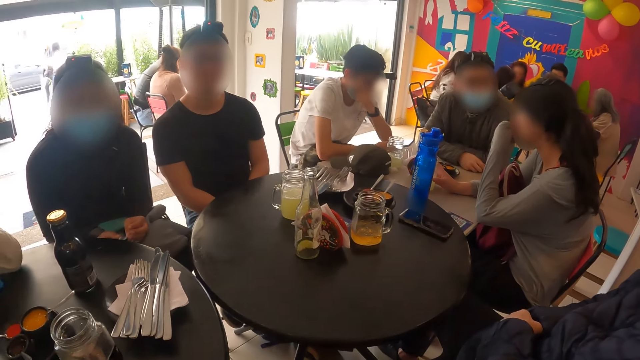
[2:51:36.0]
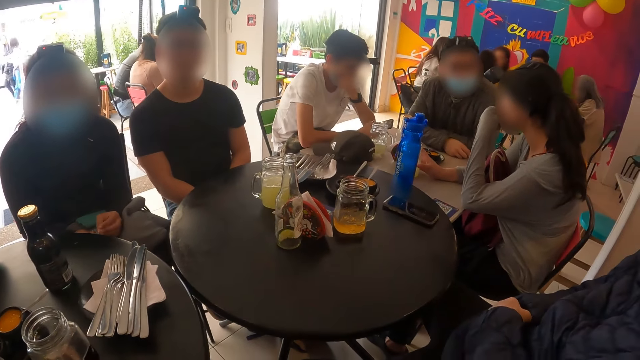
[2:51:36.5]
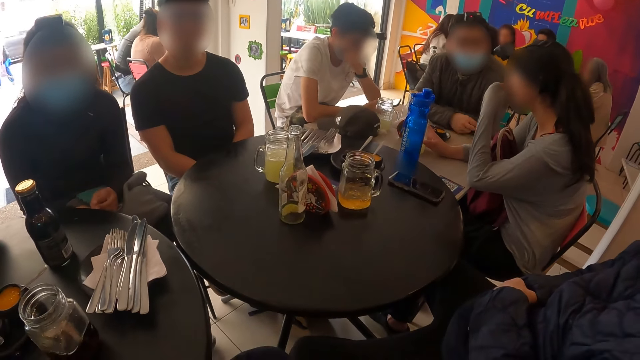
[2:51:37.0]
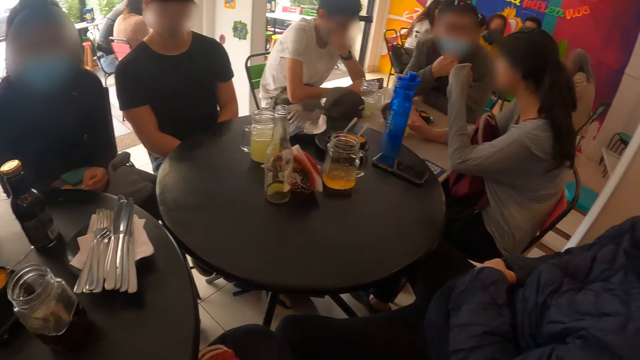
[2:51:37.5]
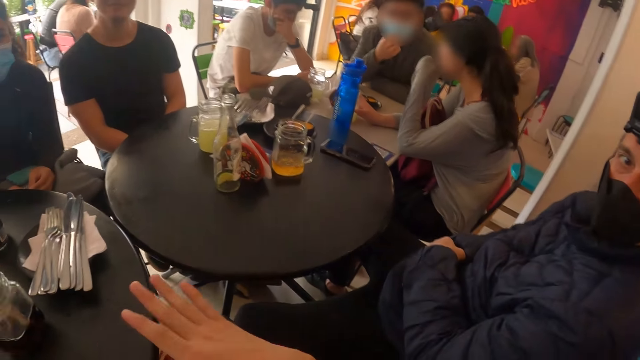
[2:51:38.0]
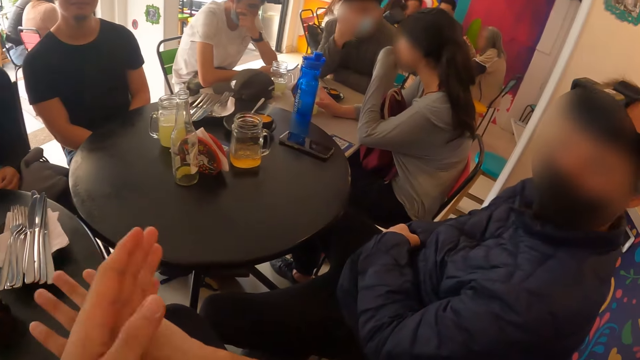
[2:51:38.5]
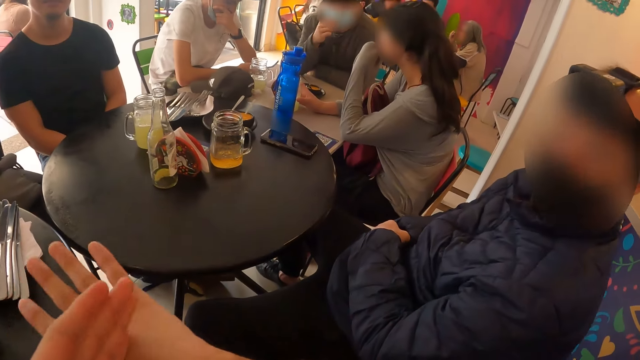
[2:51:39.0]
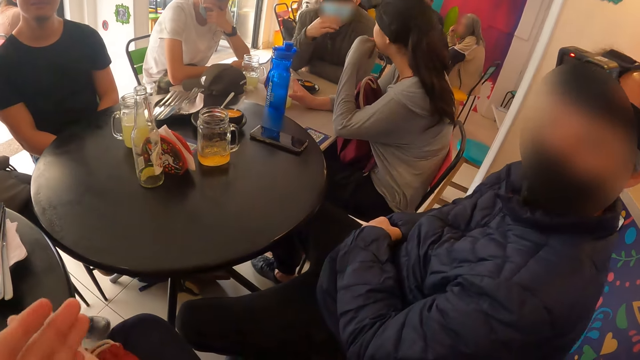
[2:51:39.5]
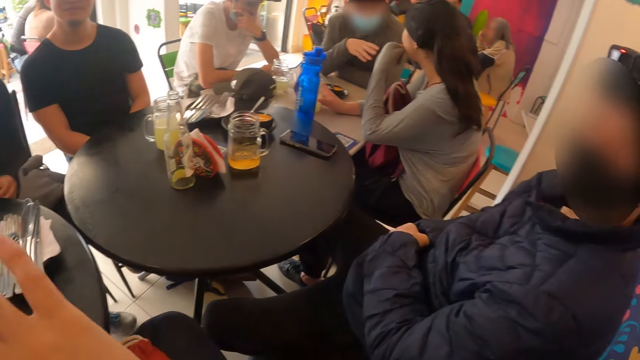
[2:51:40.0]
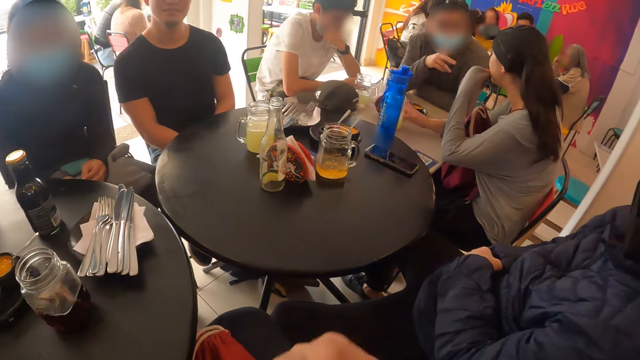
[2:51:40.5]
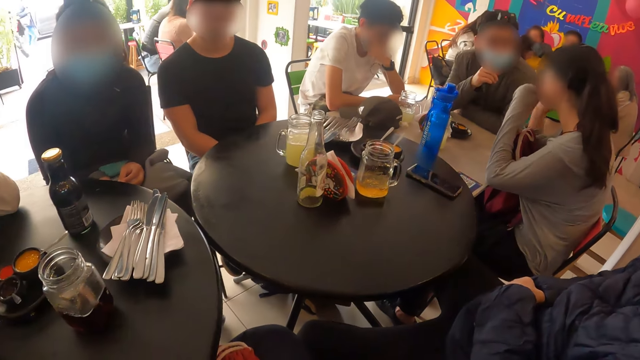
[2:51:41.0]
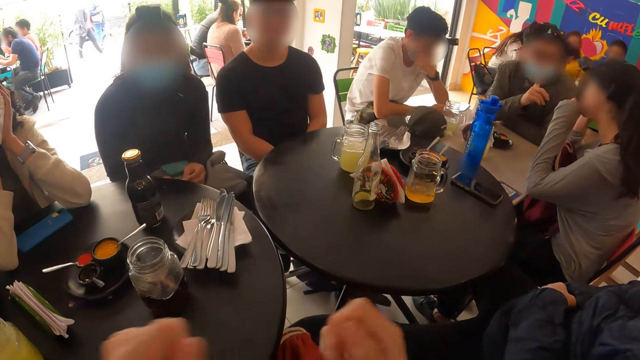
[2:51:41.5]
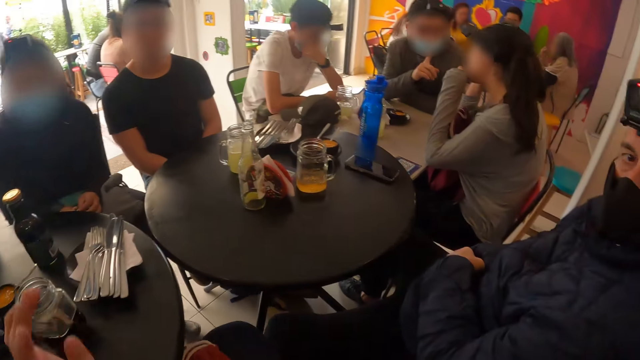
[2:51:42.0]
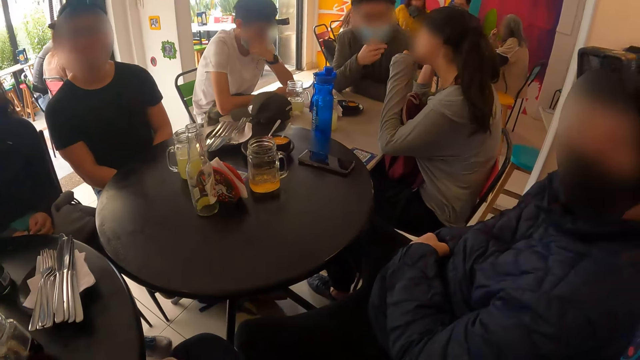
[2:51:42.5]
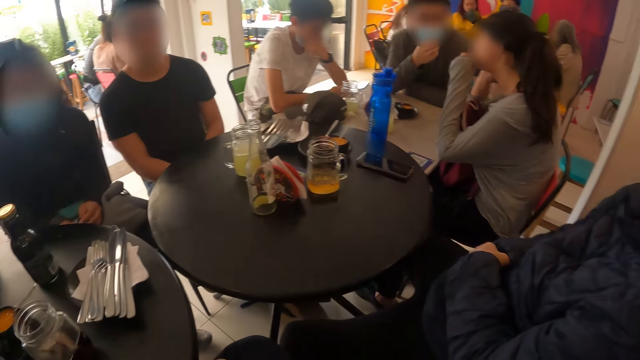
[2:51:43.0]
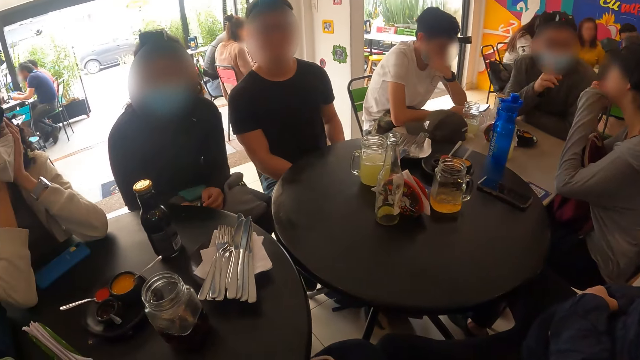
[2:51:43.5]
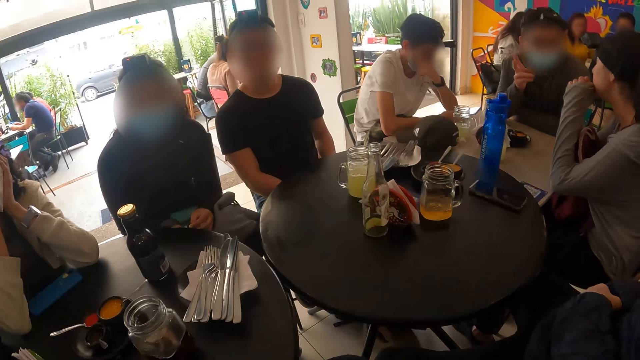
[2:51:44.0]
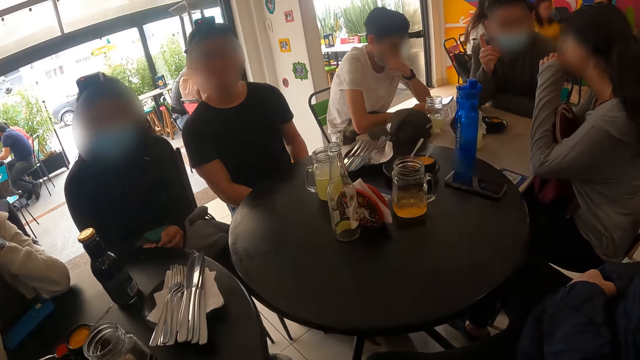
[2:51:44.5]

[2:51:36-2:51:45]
The camera wearer rubs hands.

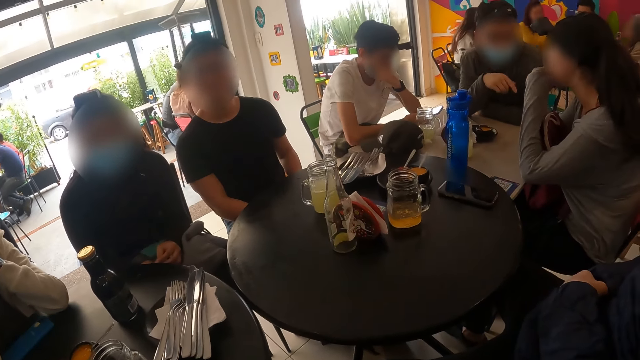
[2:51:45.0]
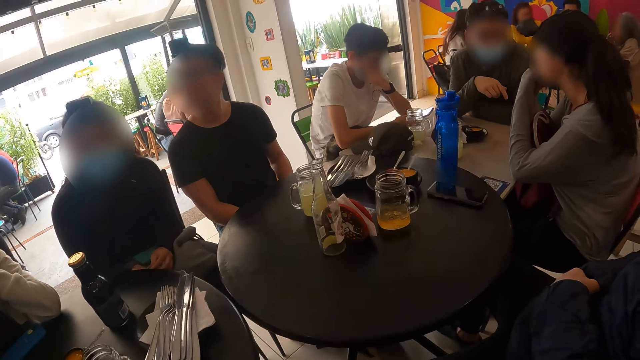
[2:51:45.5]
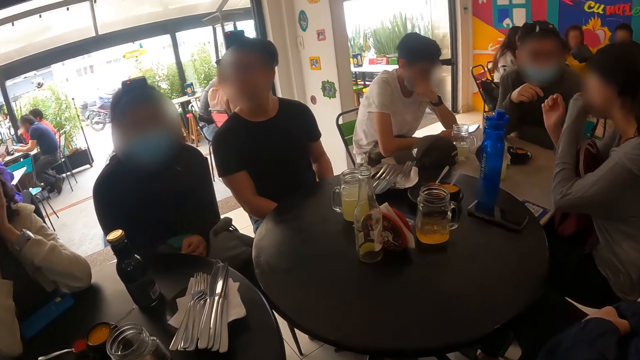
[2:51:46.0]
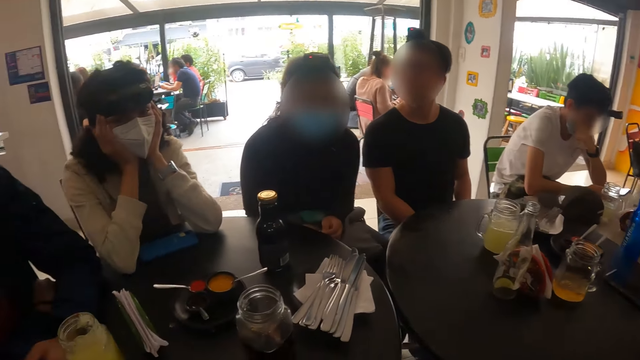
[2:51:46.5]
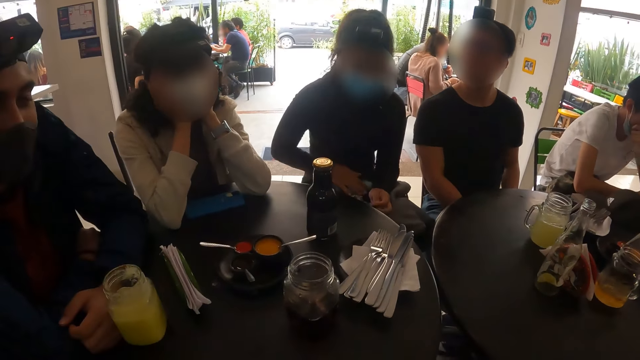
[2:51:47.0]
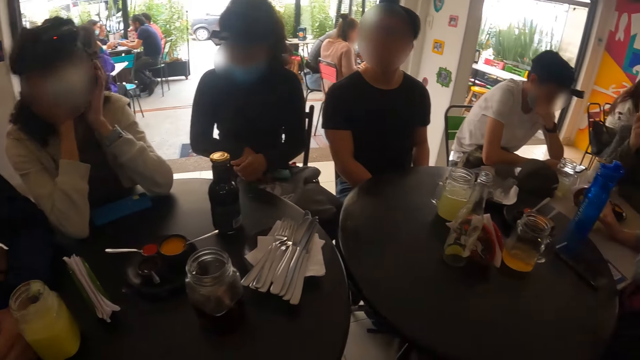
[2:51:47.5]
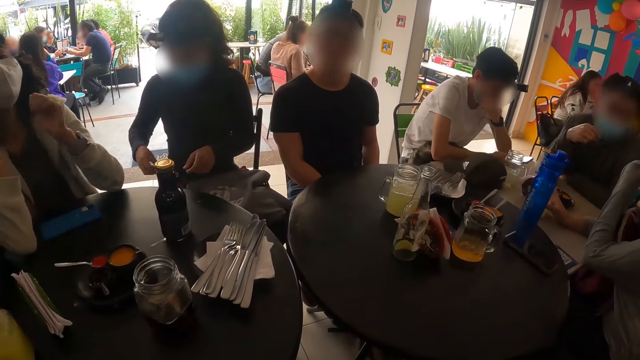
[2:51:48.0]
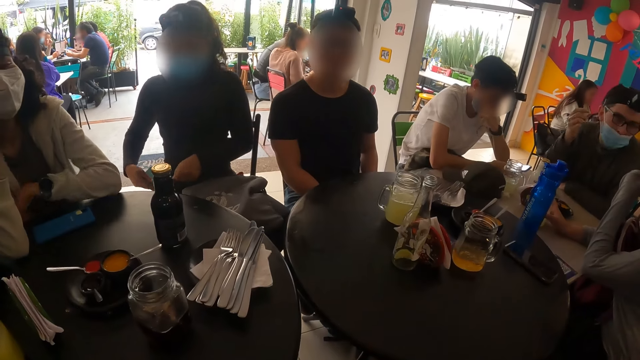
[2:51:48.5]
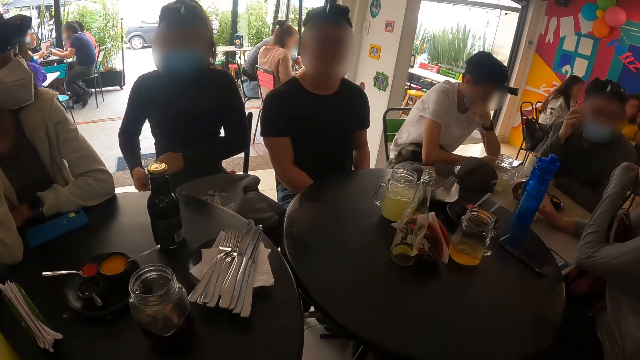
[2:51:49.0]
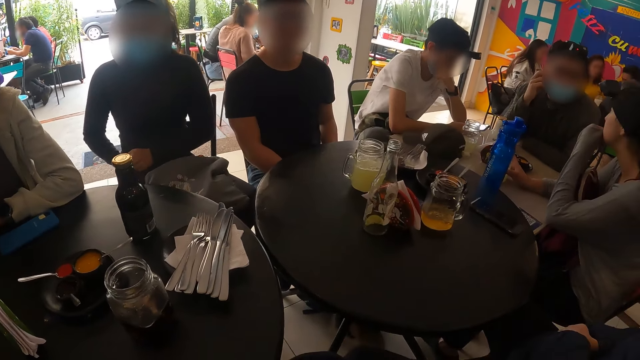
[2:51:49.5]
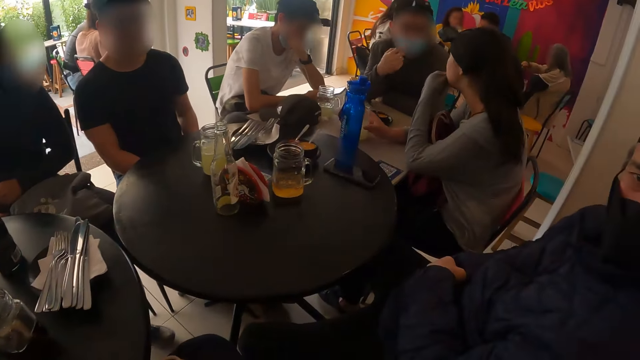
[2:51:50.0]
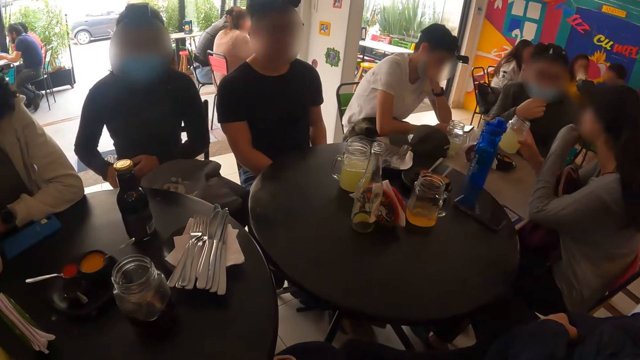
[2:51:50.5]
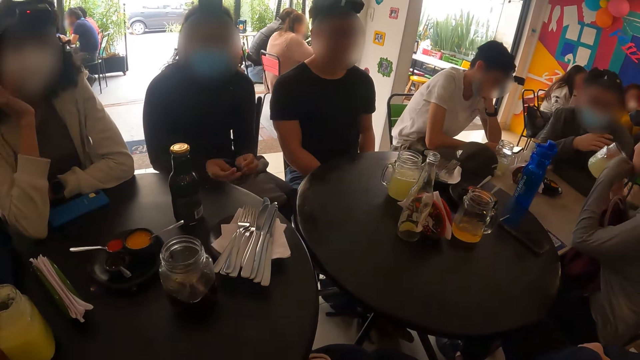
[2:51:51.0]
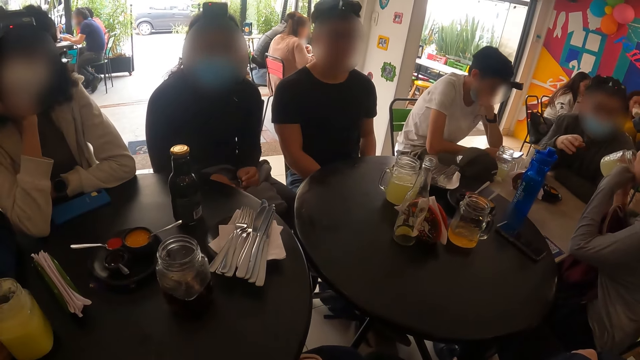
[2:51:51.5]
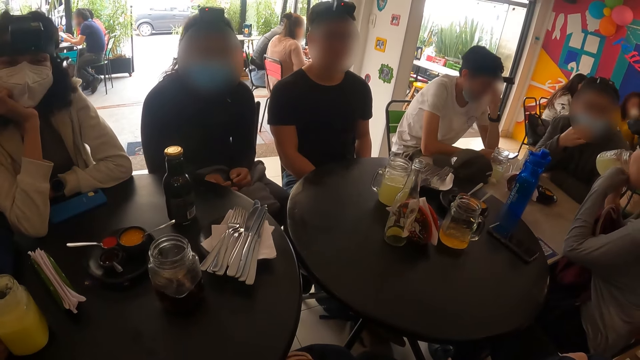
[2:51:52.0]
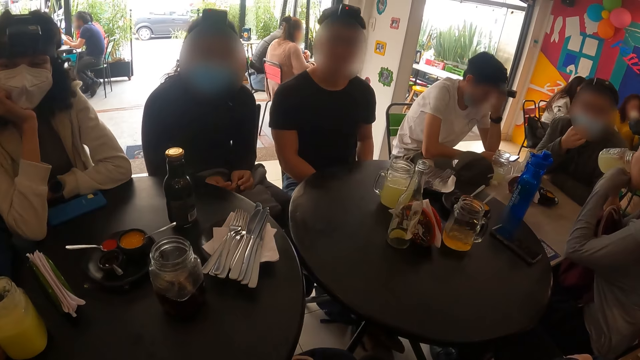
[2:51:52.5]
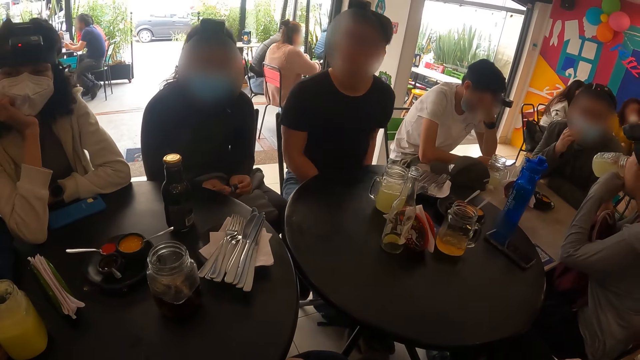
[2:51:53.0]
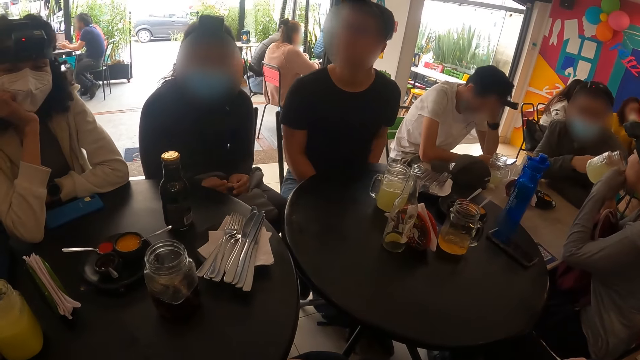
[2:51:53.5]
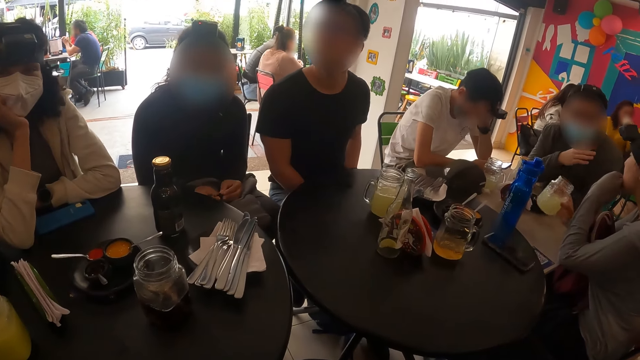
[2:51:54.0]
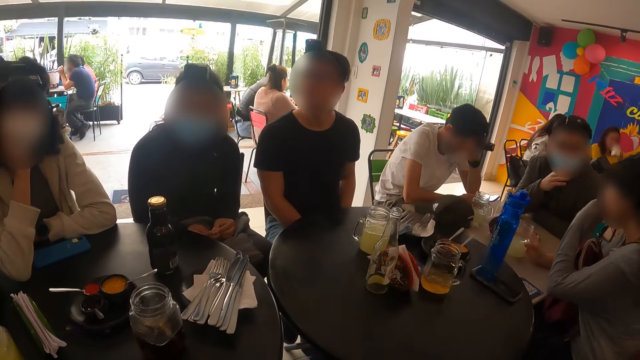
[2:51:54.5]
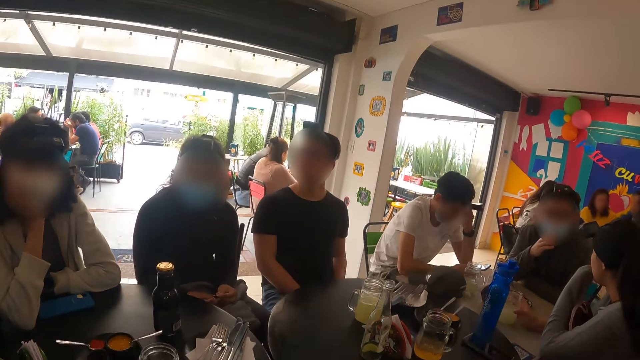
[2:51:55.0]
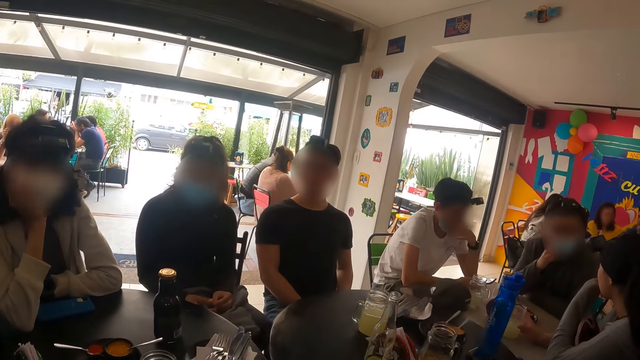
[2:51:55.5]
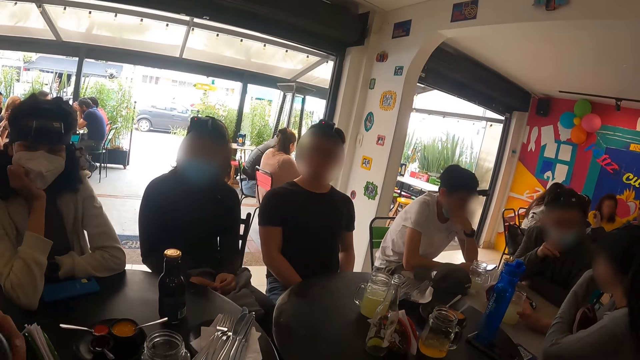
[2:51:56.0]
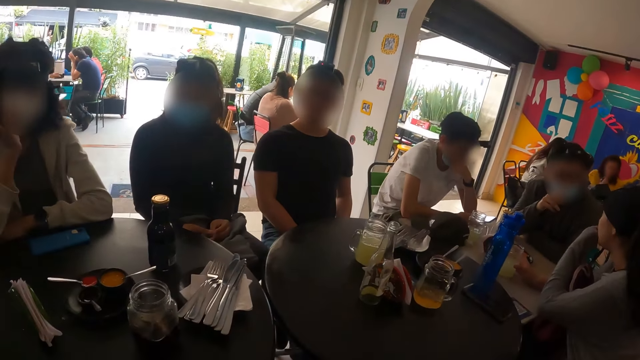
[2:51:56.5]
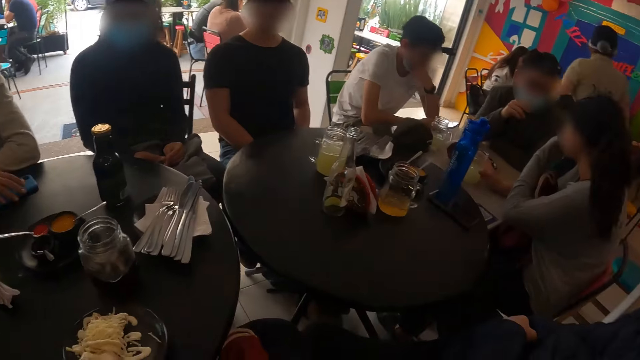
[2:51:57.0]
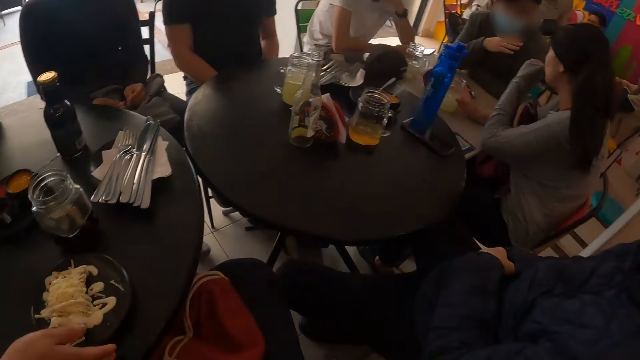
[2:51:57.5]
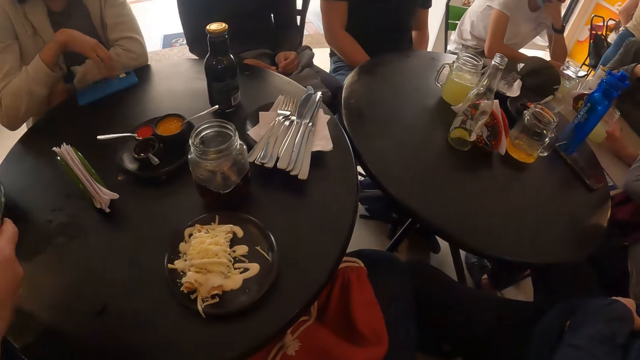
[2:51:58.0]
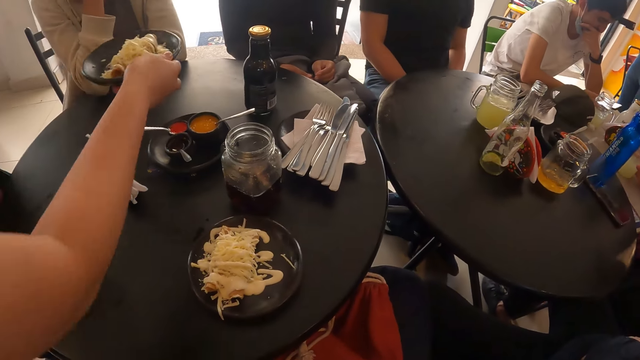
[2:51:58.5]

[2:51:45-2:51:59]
The camera wearer looks around the hotel. A woman puts a phone in her pocket with her right hand. Another woman lifts the cup of lemonade from the table with her right hand. The other woman drinks from the cup of lemonade in her right hand. The other woman drops the cup of lemonade on the table with her right hand. A waiter drops a plate of flautas on a table with her right hand.
